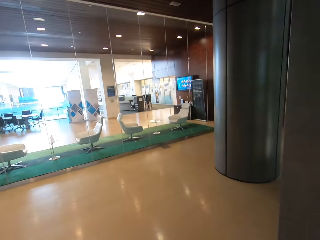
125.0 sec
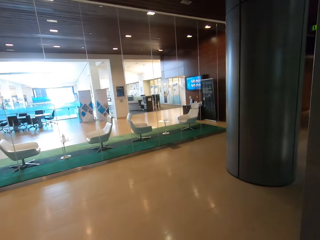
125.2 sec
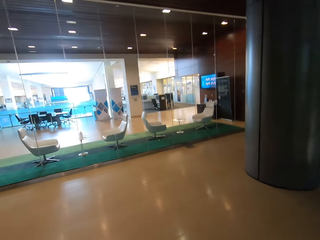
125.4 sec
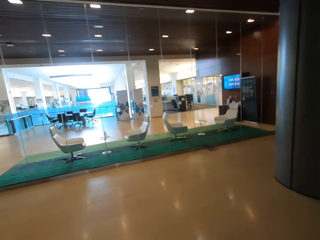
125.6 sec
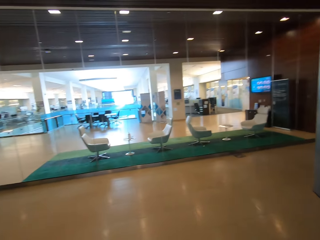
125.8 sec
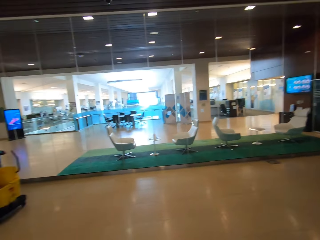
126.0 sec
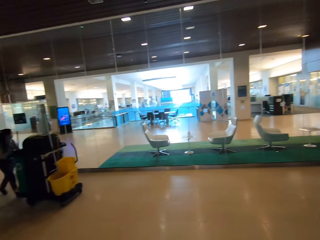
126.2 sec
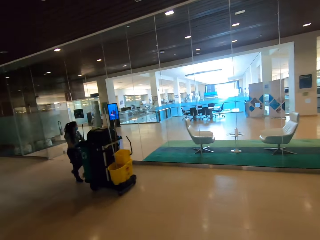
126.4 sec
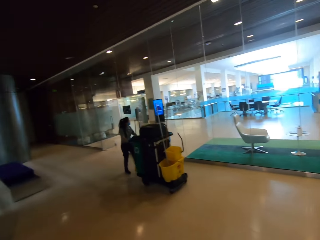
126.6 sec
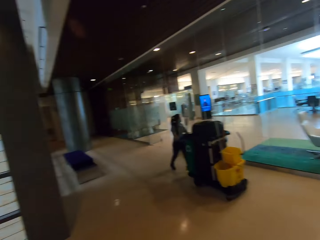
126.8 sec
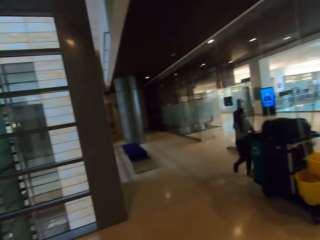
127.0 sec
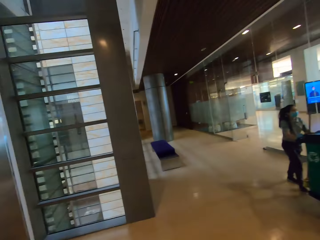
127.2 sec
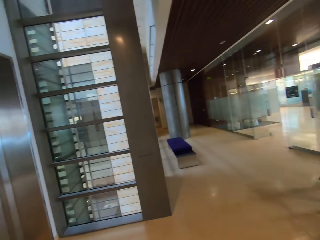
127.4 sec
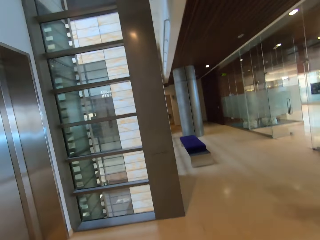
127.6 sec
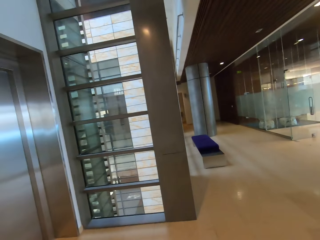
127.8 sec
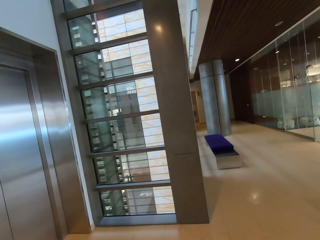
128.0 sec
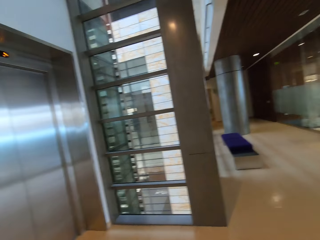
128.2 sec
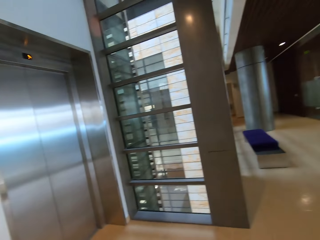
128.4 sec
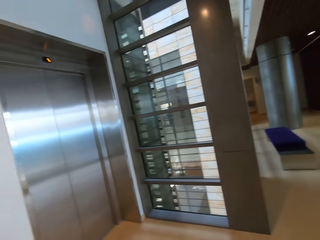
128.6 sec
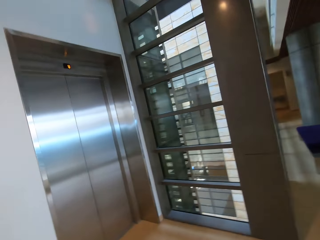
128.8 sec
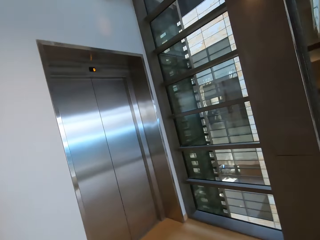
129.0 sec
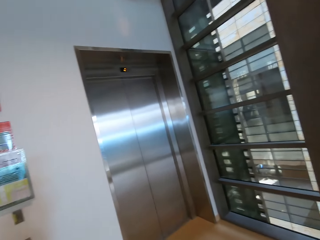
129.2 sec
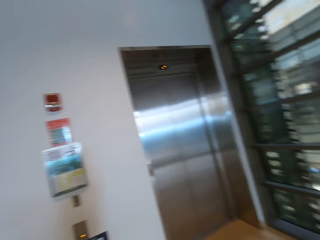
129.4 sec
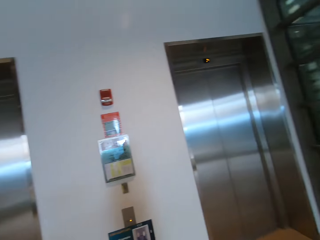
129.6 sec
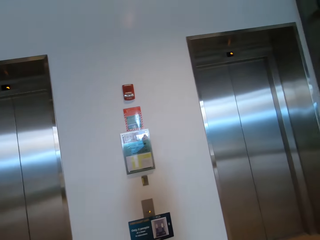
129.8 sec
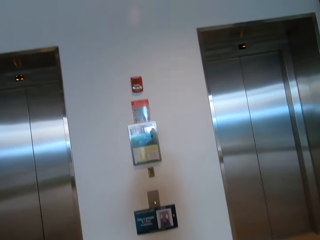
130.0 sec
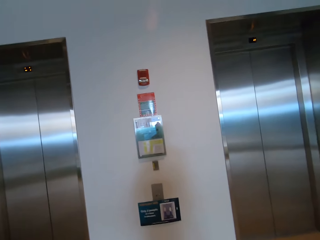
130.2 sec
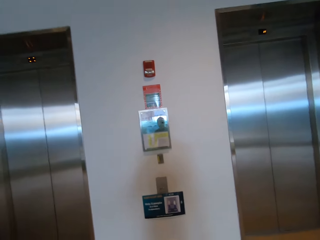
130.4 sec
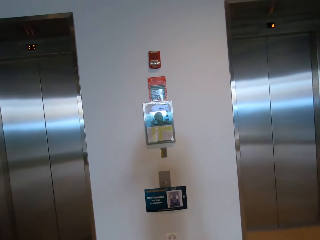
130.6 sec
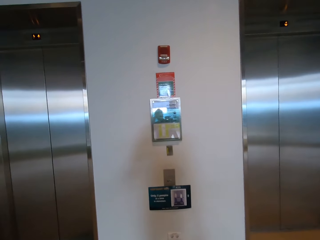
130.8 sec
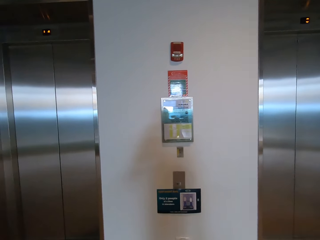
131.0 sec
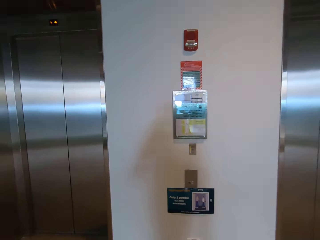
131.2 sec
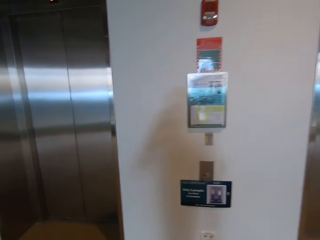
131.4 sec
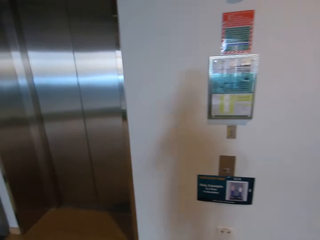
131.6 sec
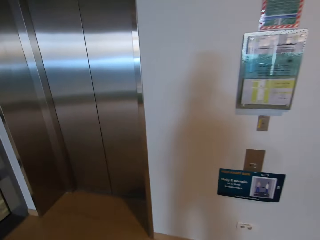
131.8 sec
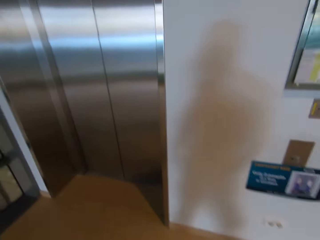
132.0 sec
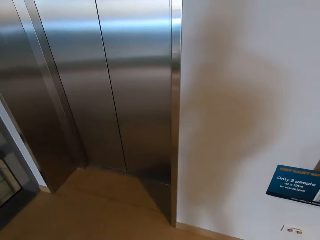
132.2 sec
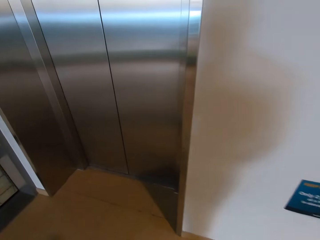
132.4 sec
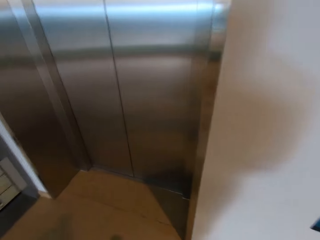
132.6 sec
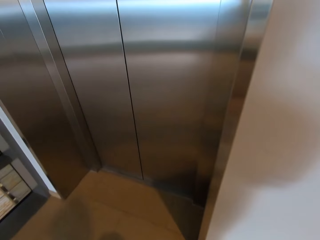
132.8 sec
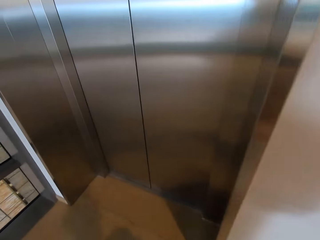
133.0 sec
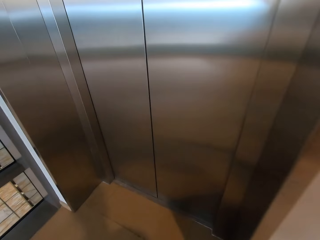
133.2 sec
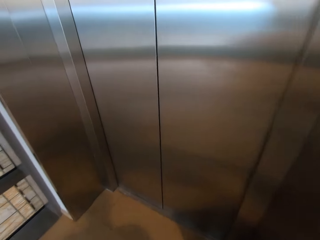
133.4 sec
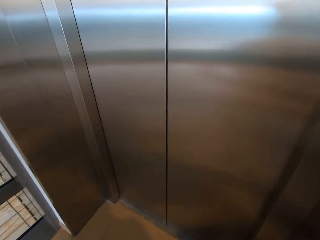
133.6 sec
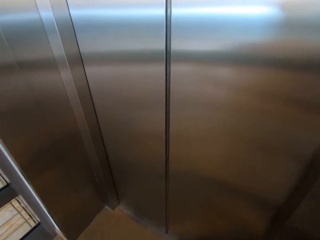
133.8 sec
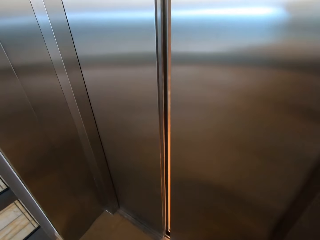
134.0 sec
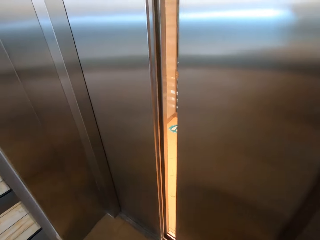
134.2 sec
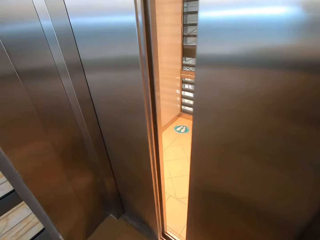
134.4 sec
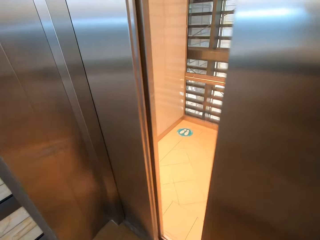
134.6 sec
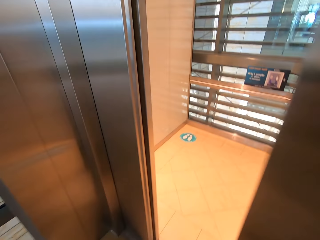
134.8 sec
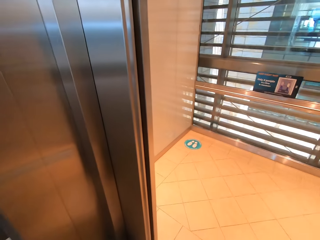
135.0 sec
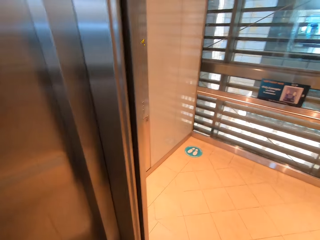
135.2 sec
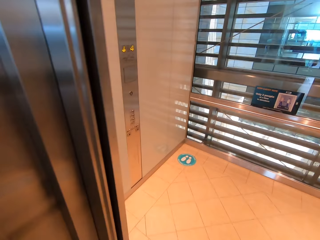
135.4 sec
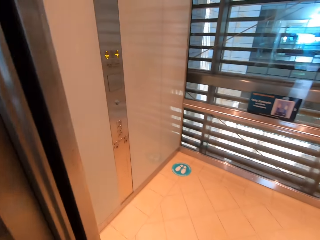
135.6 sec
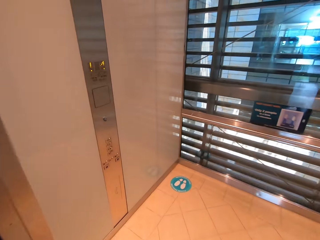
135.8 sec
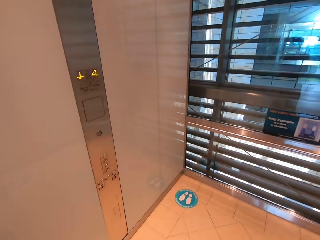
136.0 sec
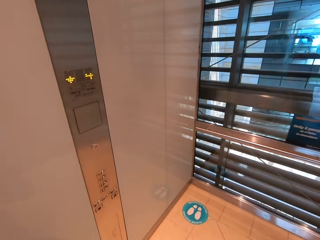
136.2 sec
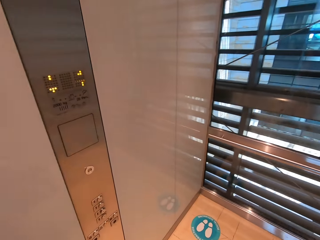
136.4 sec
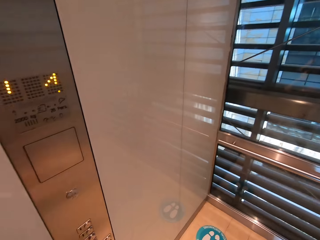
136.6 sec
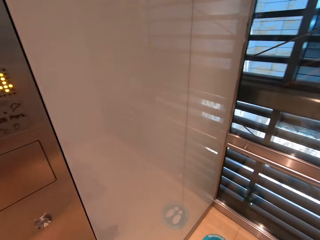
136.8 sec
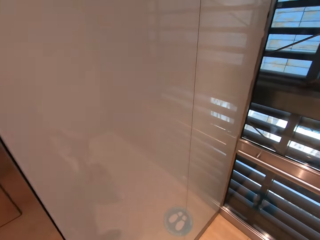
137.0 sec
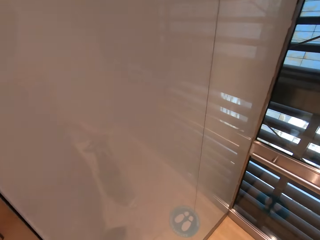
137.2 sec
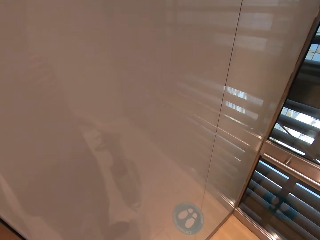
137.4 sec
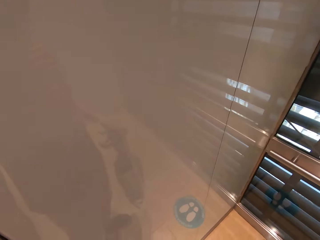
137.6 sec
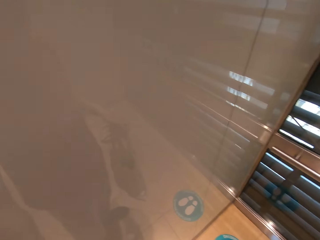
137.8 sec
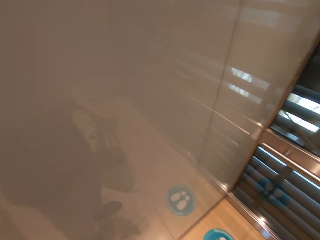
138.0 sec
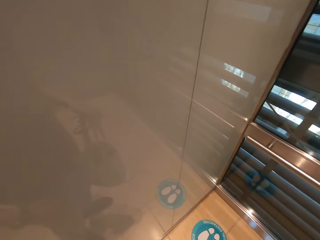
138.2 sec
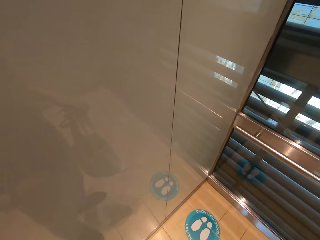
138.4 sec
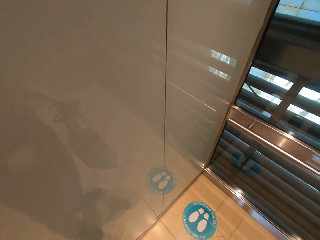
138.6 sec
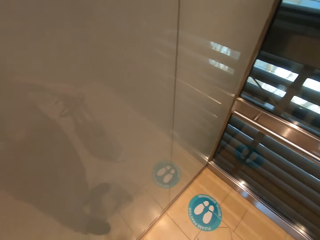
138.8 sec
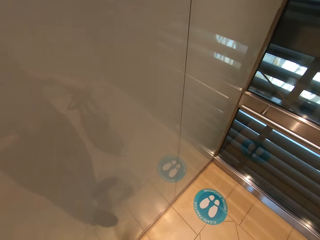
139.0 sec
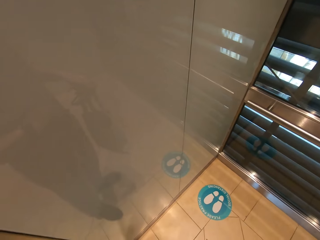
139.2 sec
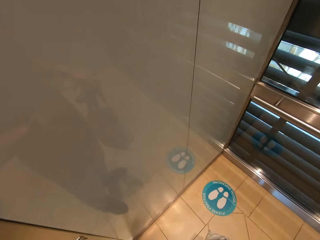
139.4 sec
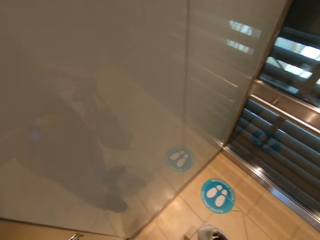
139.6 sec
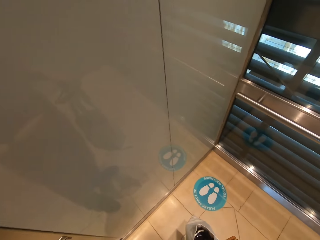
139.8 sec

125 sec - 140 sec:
A lady pushes the trolley. The camera wearer looks around. They step forward. They step into the lift. They move the hand.

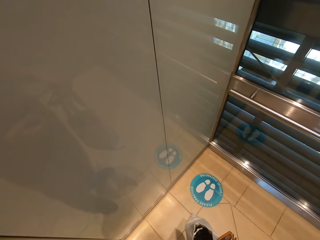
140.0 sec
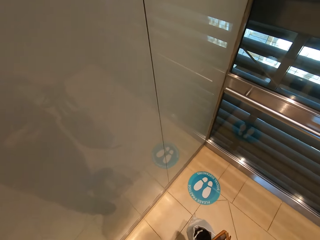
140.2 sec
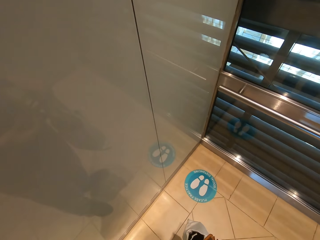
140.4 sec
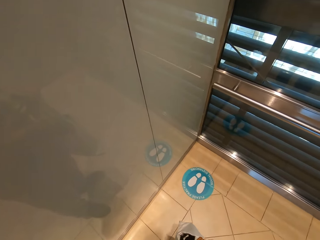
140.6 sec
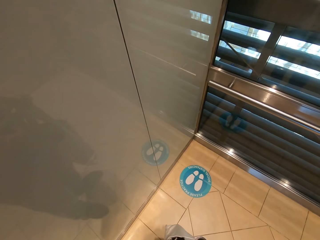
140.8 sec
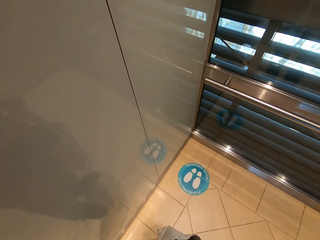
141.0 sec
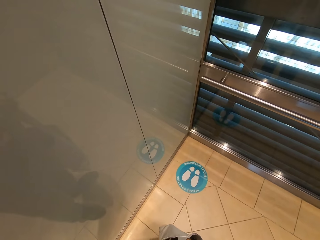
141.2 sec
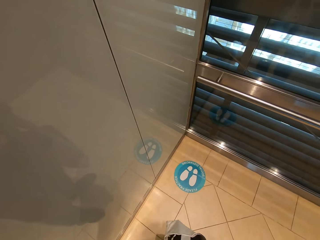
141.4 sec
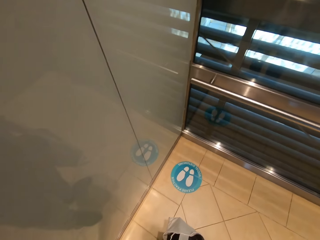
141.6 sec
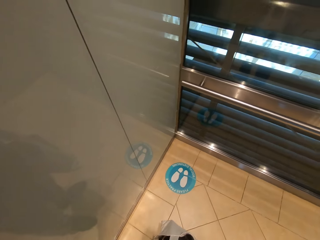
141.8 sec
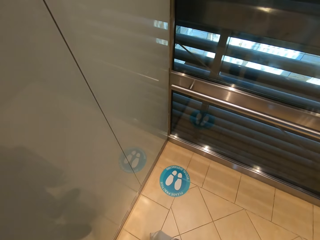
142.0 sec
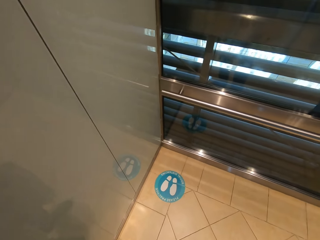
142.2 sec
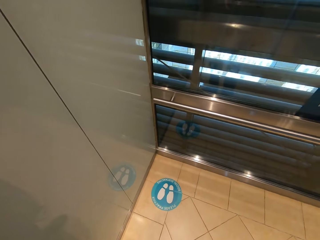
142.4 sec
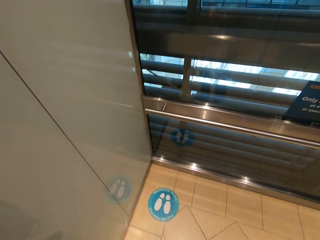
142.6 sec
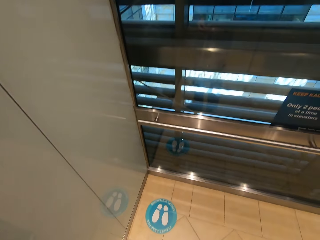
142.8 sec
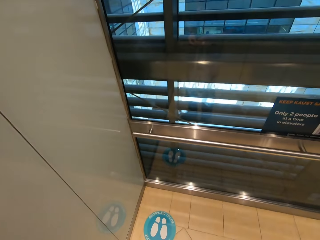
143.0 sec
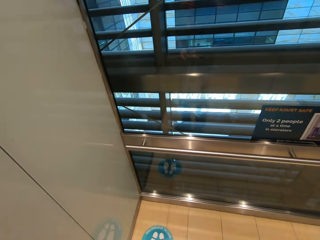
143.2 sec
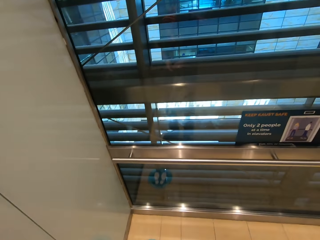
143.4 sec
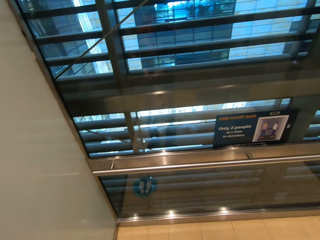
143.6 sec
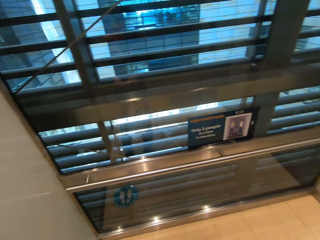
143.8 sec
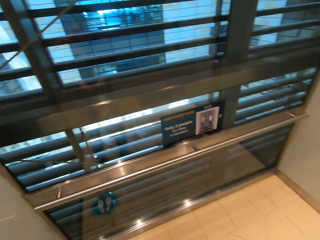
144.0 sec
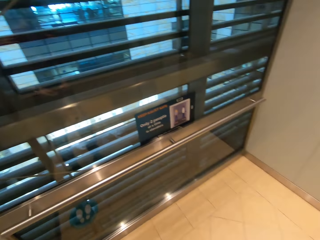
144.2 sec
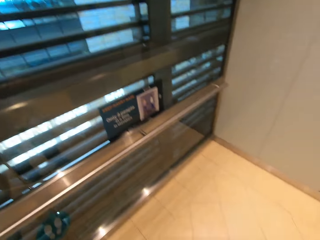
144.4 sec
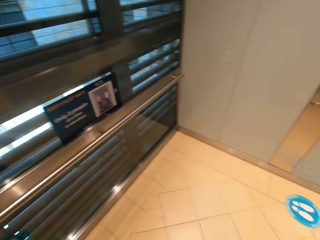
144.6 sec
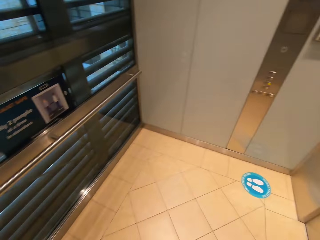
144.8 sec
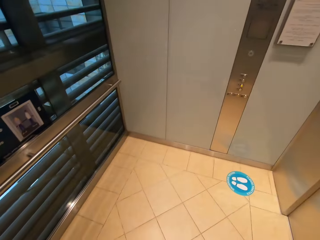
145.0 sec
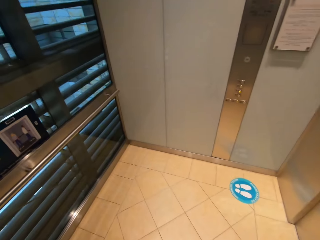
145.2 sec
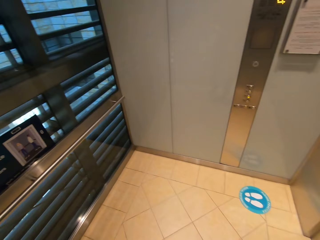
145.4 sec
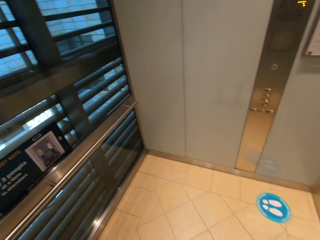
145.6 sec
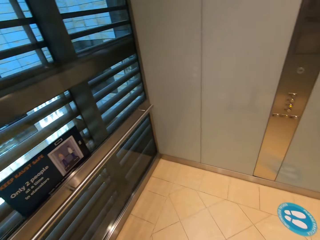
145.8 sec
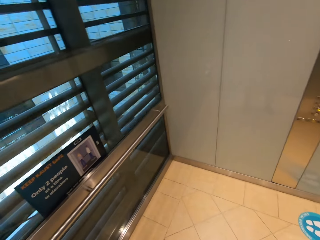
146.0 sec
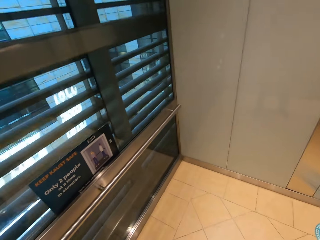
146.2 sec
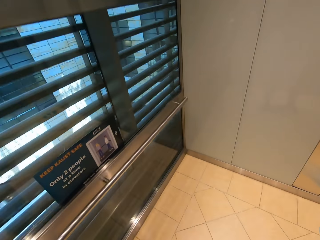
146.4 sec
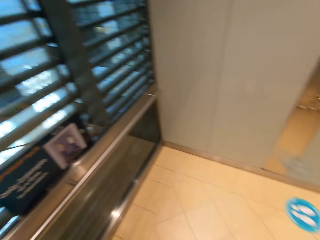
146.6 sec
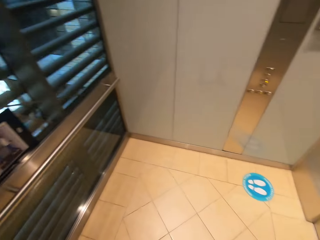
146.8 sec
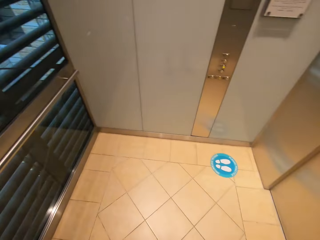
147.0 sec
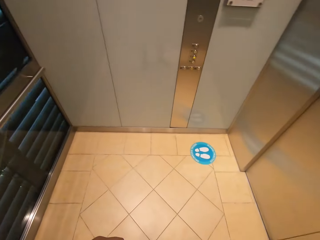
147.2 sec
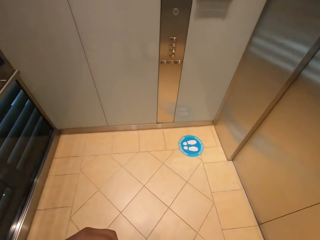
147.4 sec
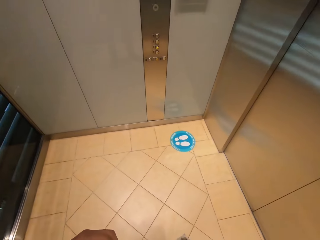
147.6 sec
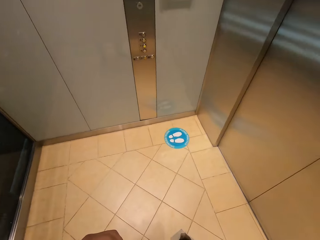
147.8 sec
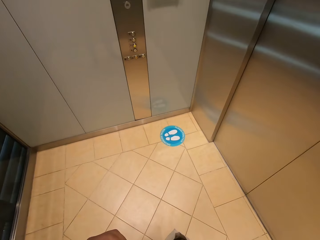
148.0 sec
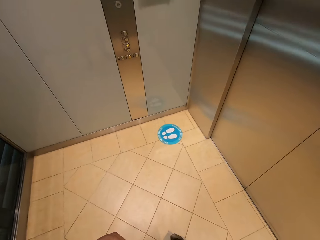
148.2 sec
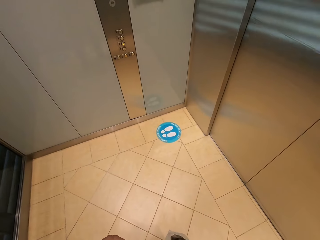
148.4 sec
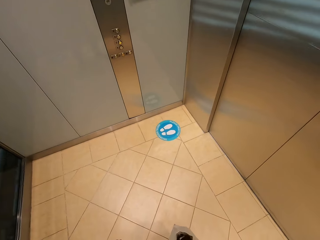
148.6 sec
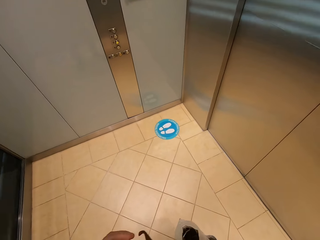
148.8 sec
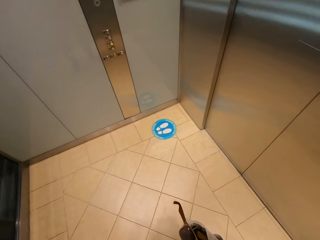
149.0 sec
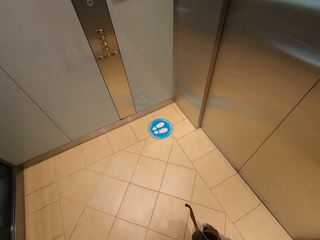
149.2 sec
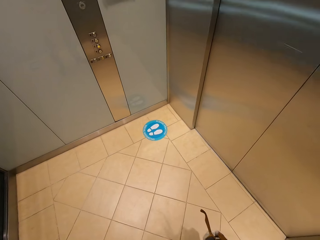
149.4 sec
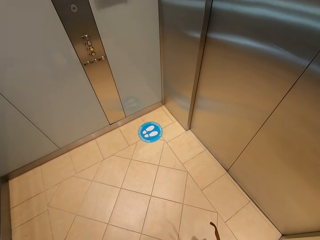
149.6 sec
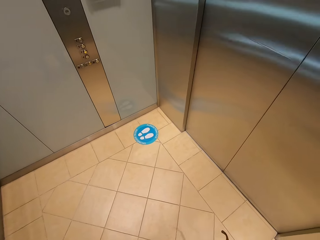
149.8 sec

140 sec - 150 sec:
The camera wearer looks around.
